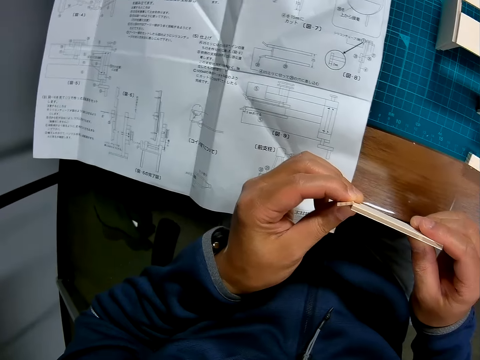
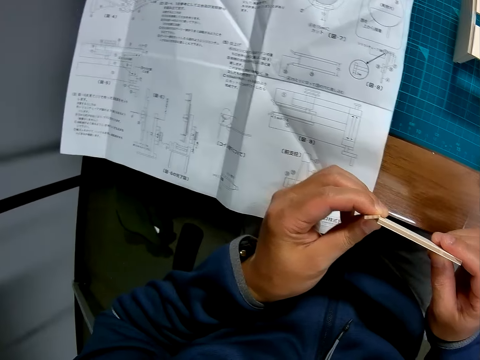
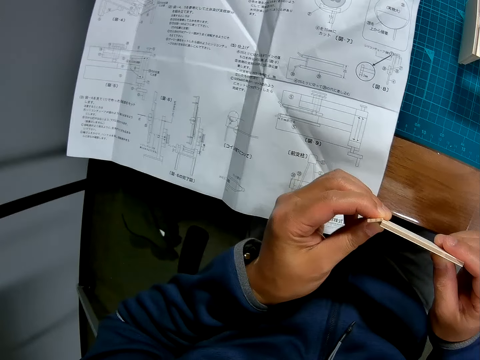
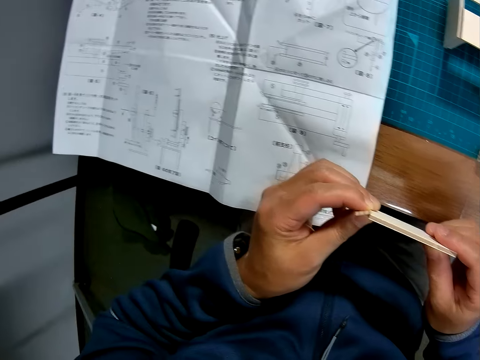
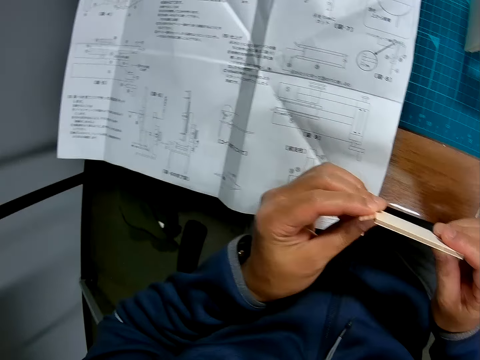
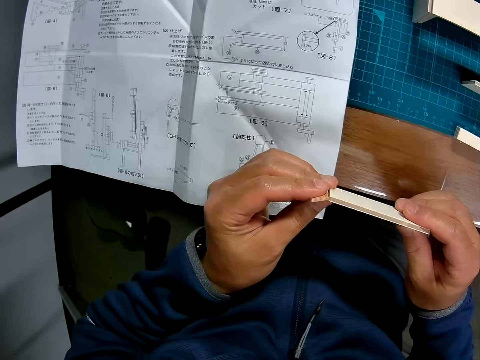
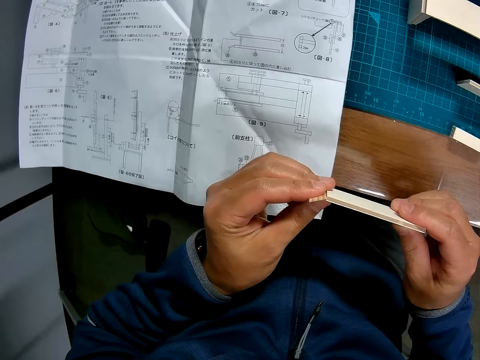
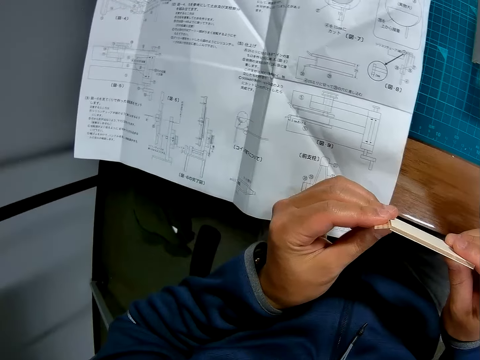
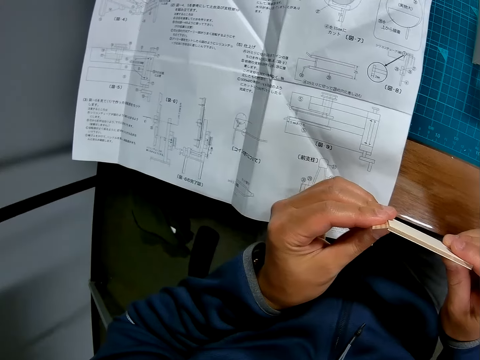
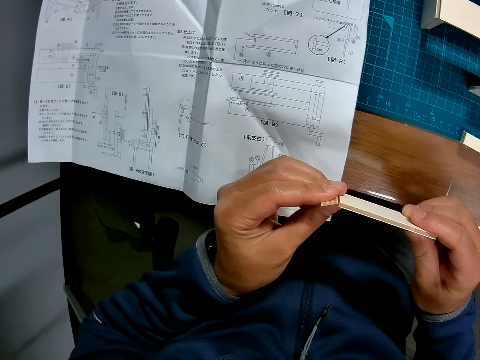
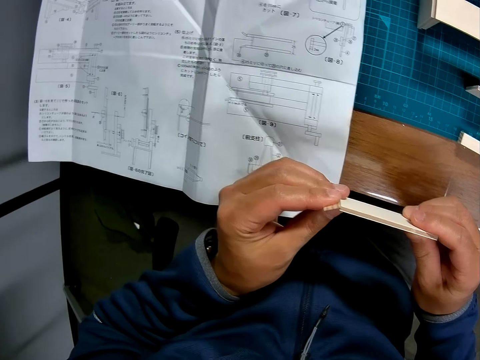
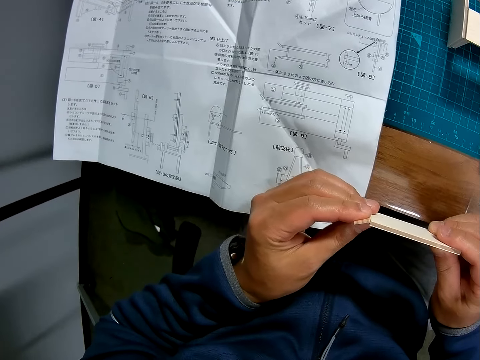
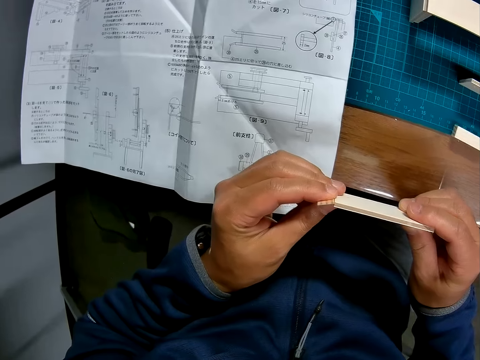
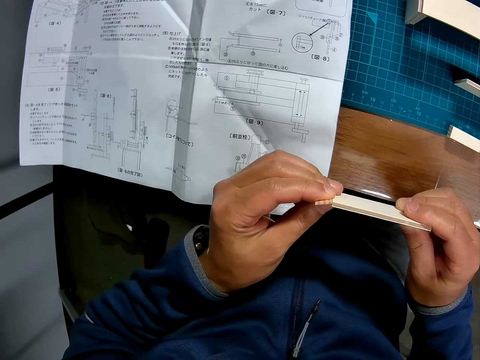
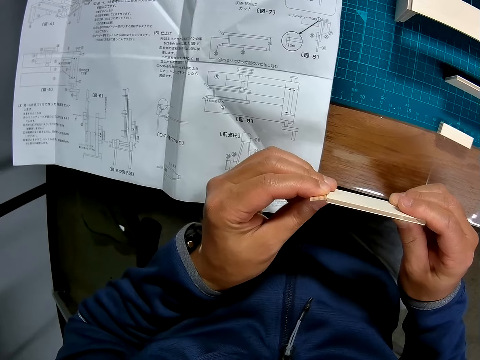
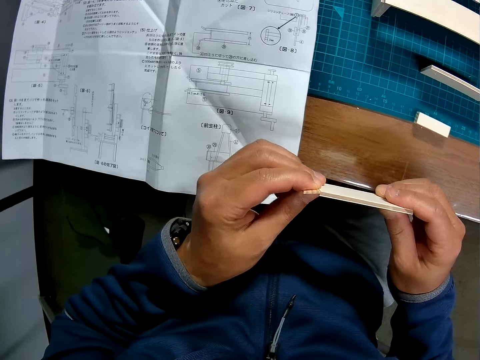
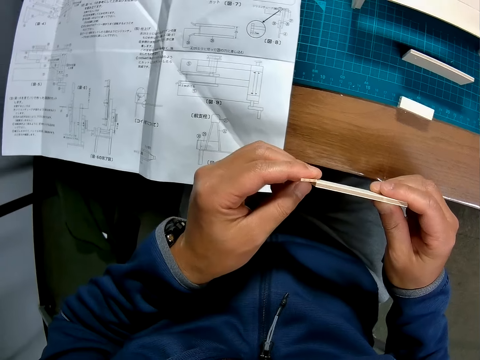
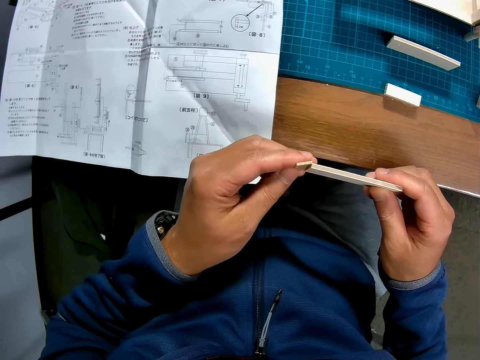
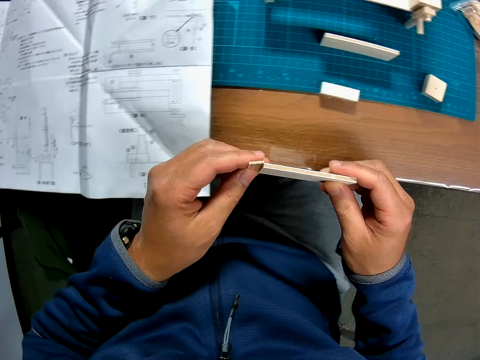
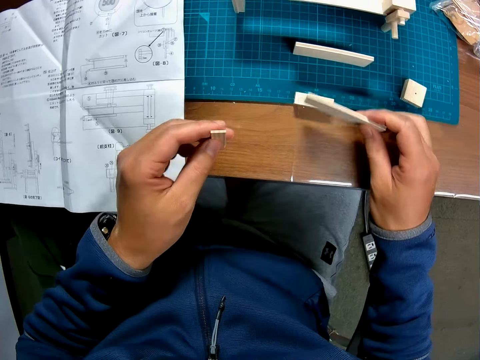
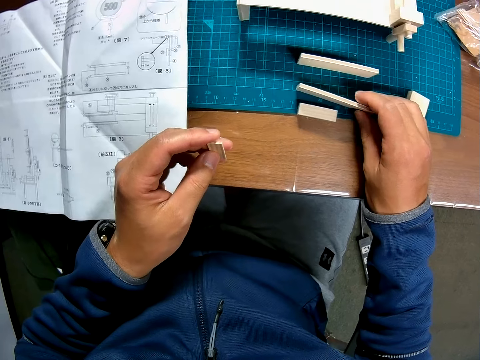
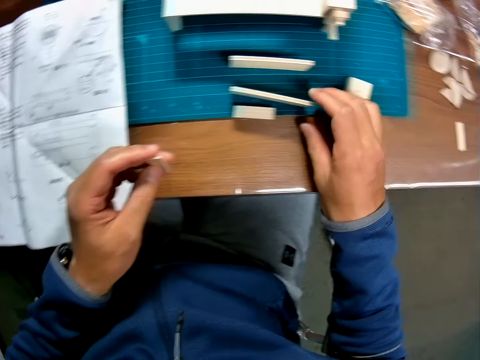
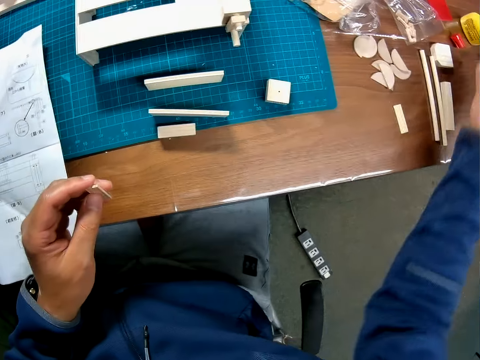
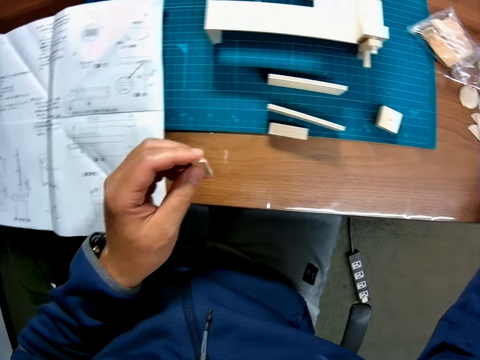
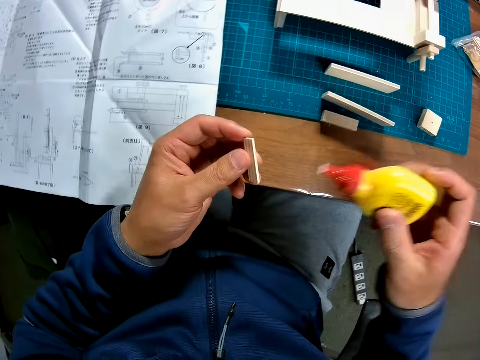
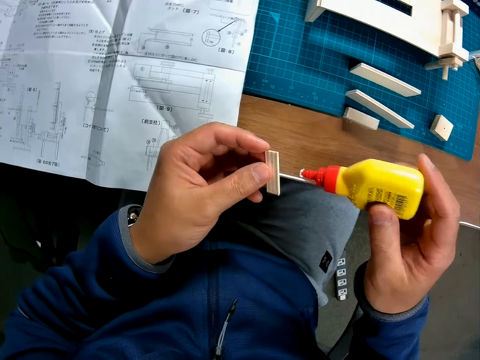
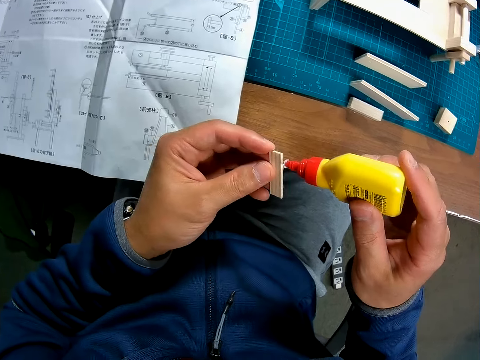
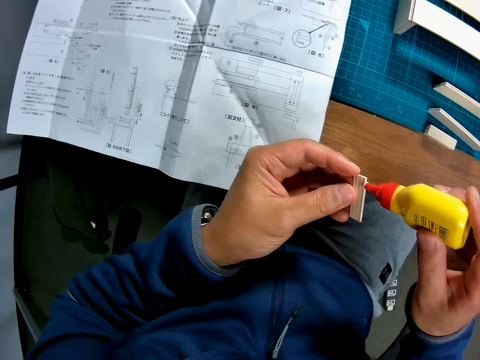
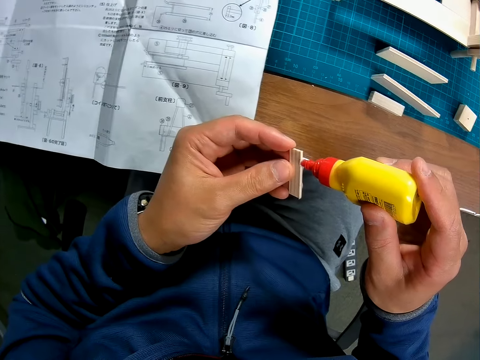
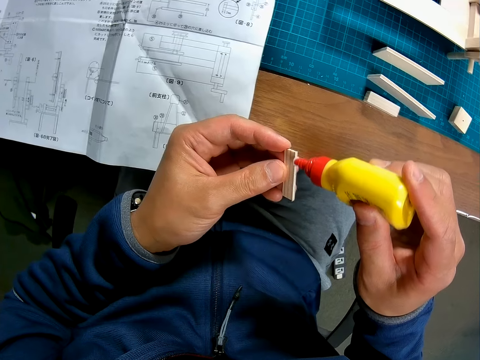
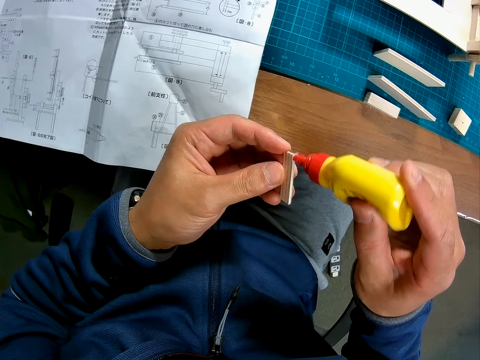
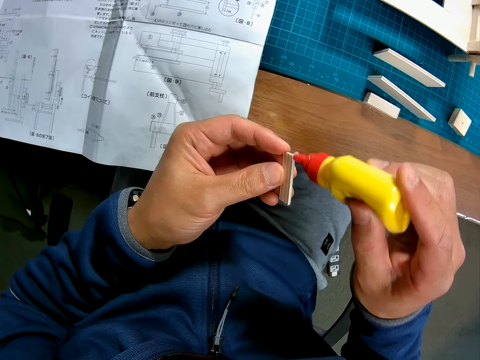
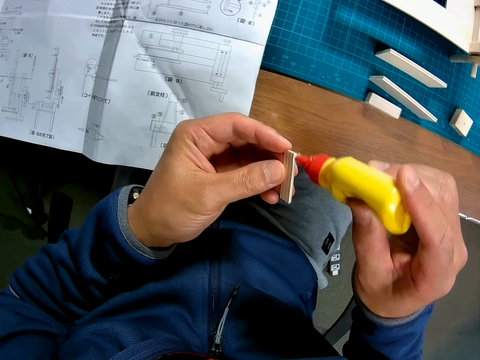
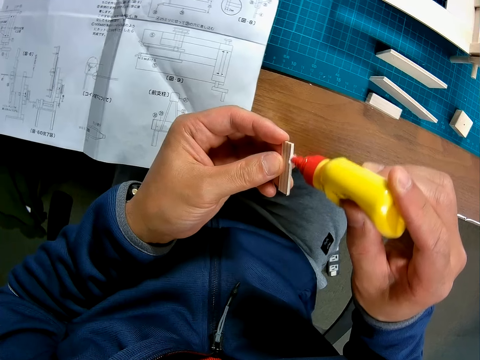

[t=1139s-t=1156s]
The camera wearer looks at the model parts. He drops the rectangular piece on the cutting mat. He picks up a wood glue bottle from the table. He puts the wood glue on the small piece in his hand.

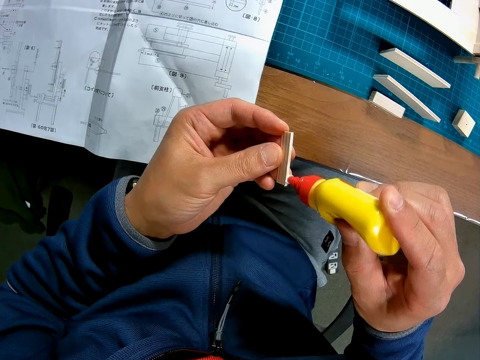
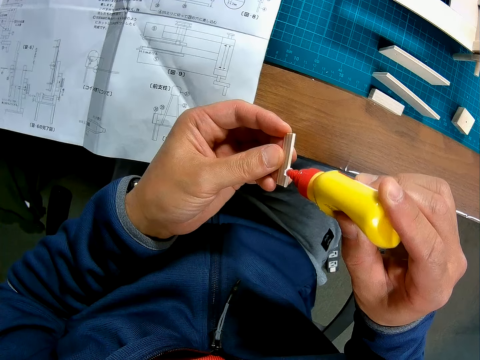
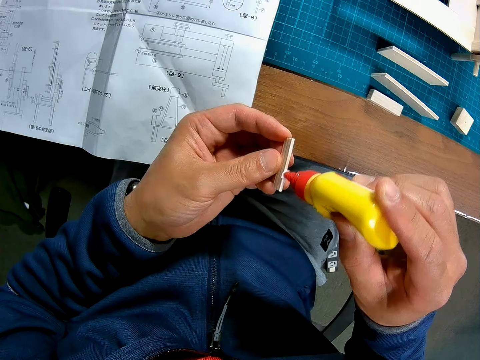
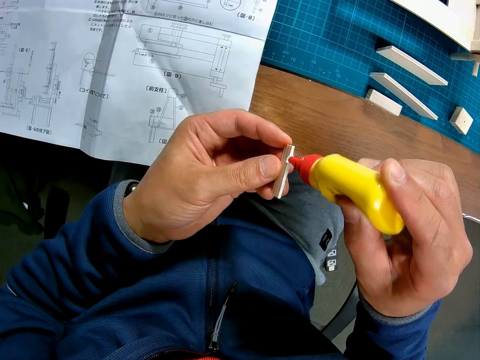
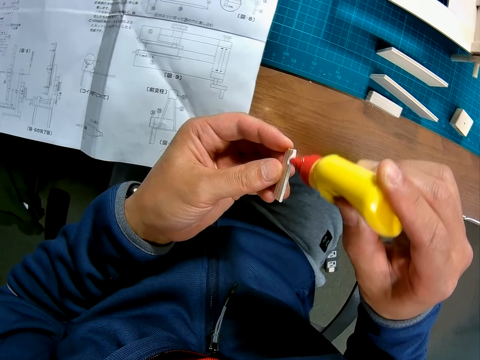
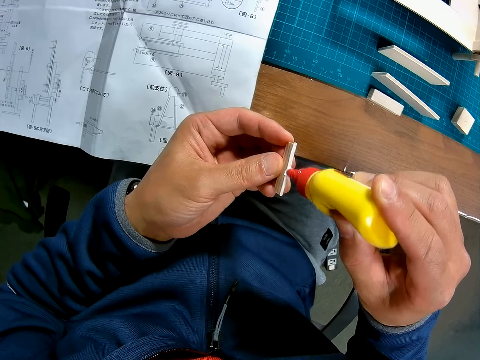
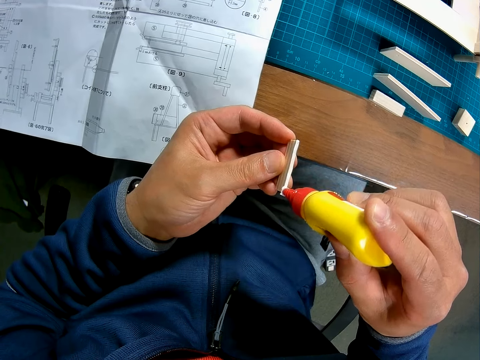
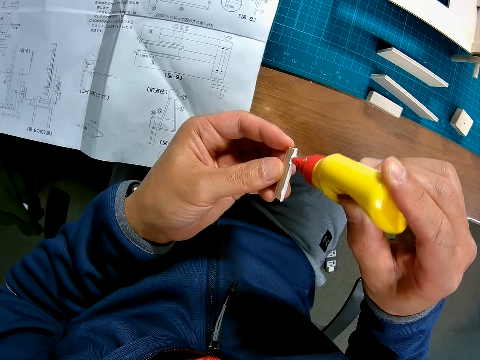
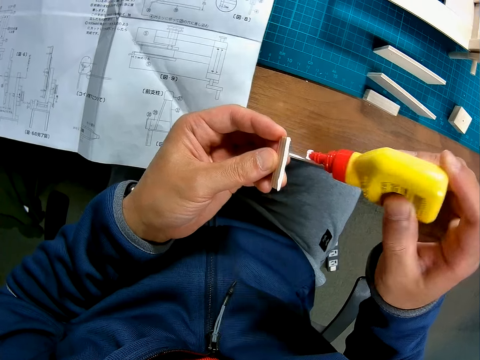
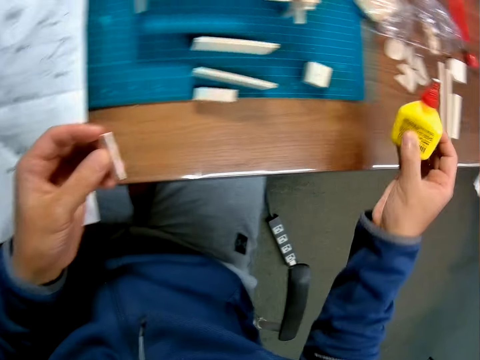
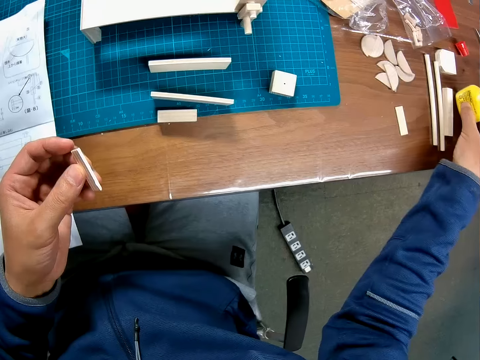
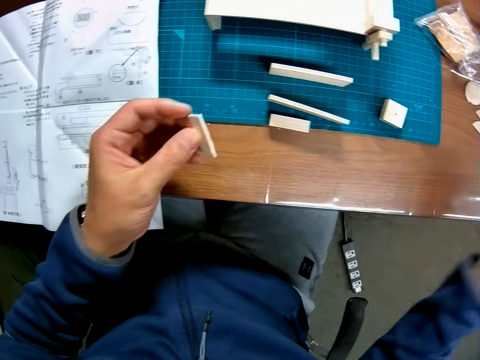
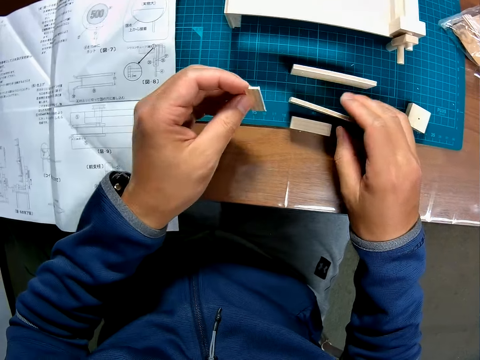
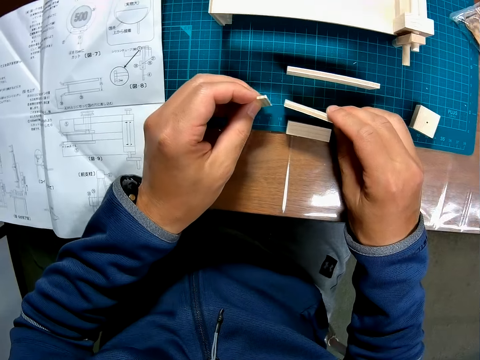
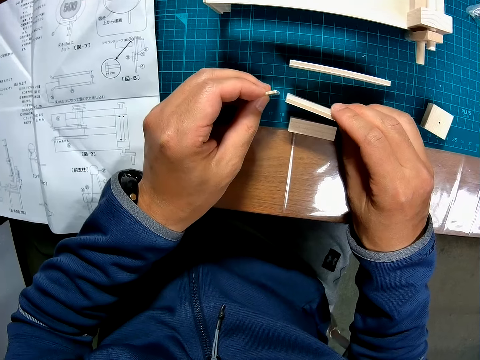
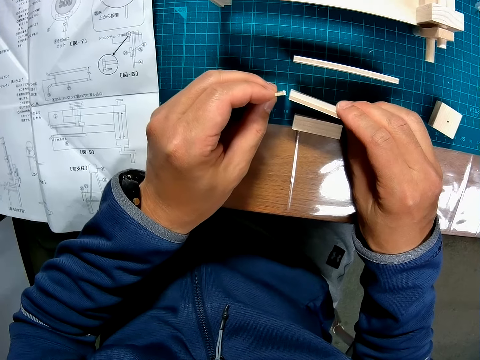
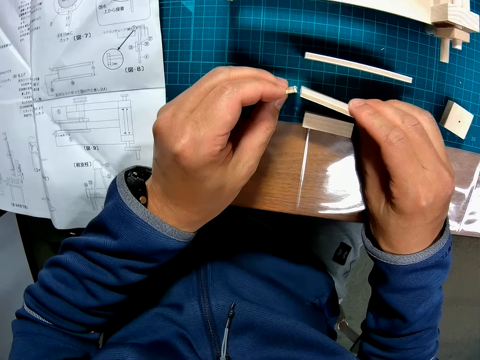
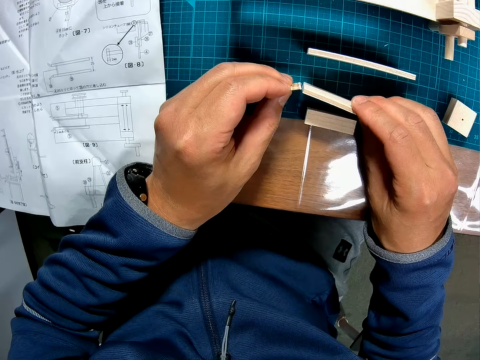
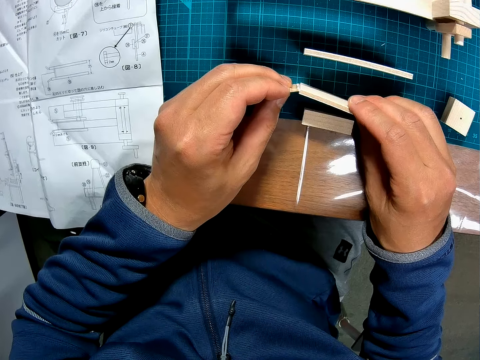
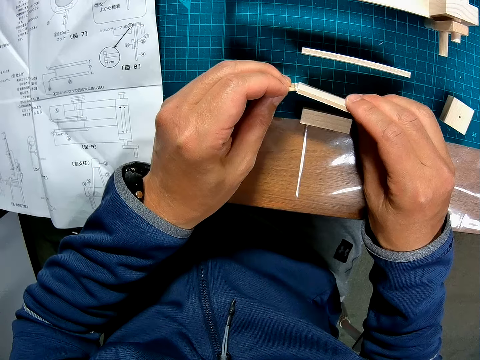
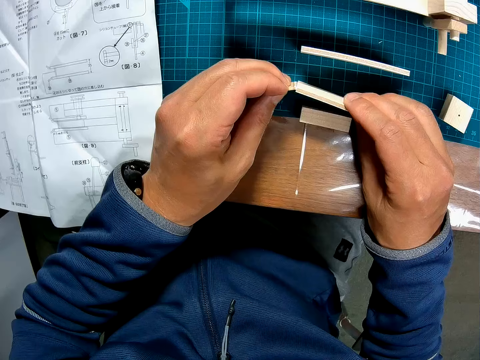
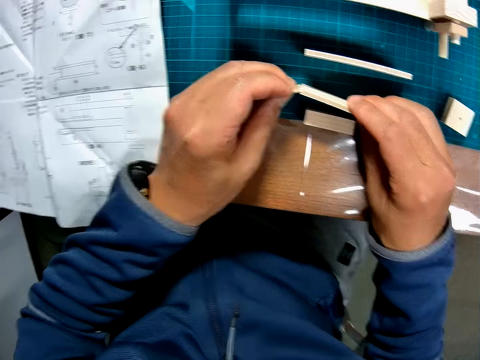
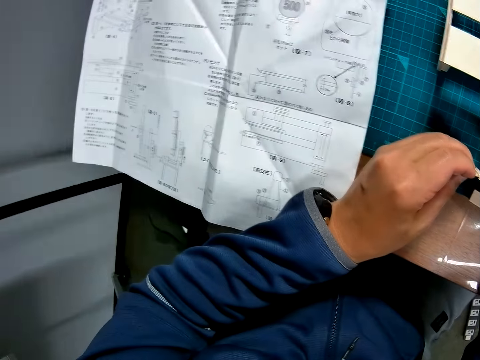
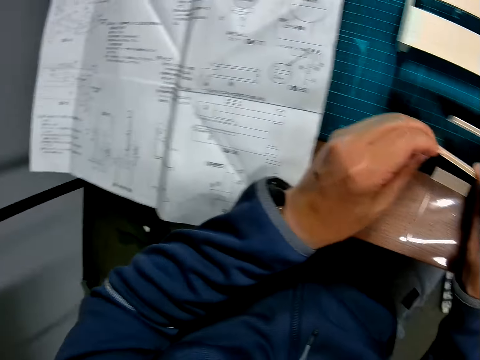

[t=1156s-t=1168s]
The camera wearer drops the wood glue bottle on the table. He joins the small piece and the rectangular piece on the cutting mat together. He touches the model part. He looks at a blueprint again. He presses the pieces together and looks back at the pieces in his hands.
